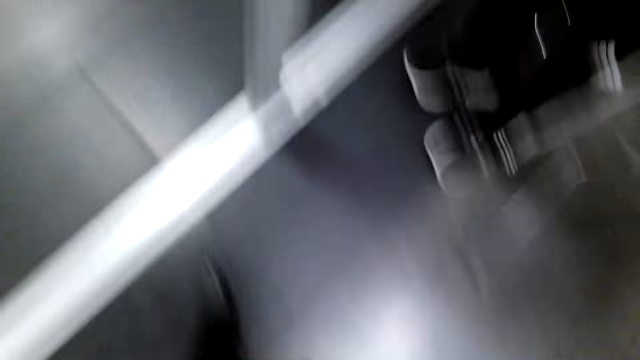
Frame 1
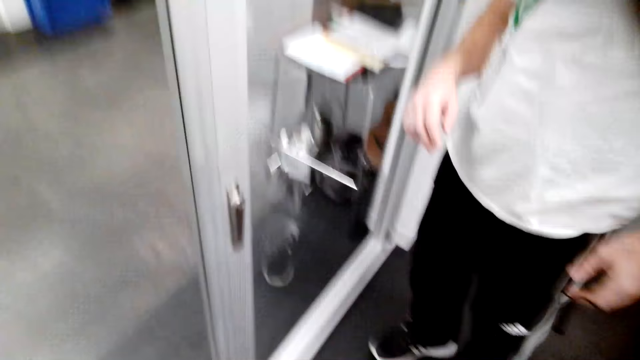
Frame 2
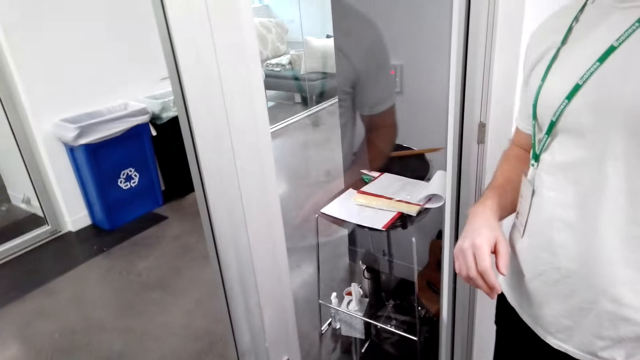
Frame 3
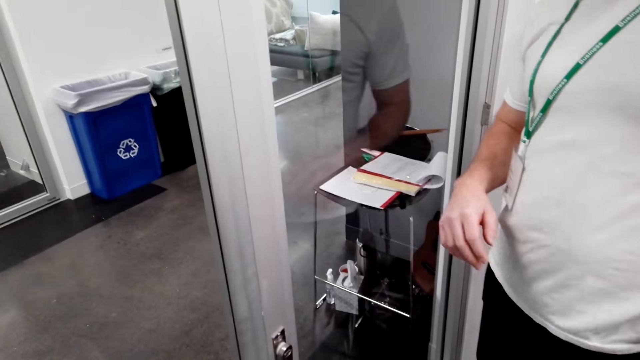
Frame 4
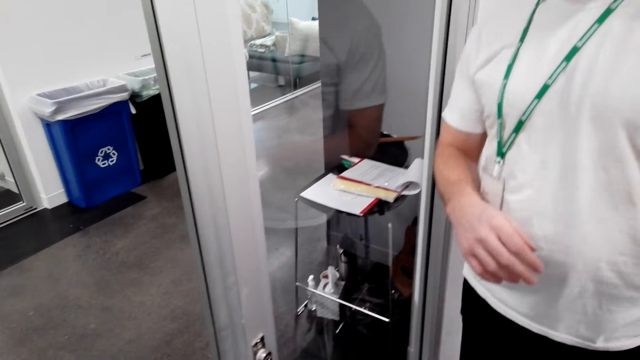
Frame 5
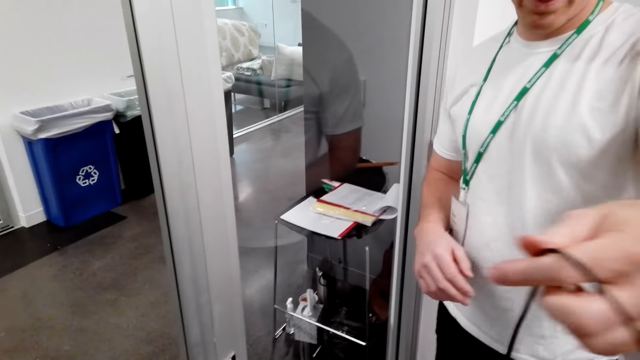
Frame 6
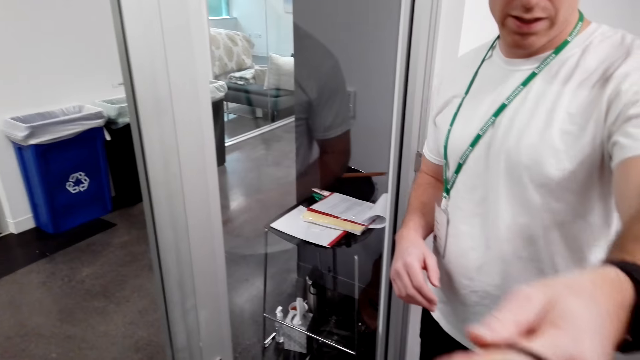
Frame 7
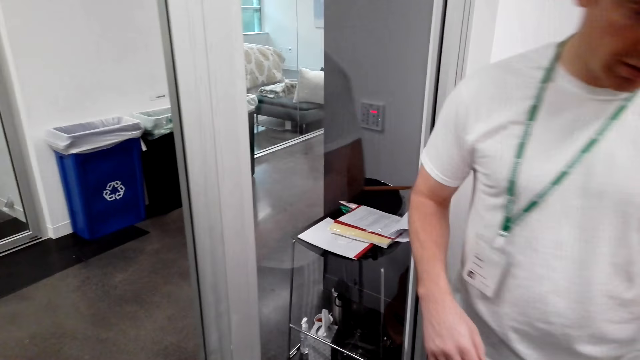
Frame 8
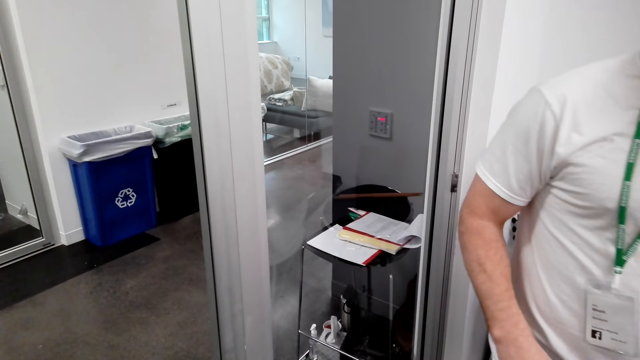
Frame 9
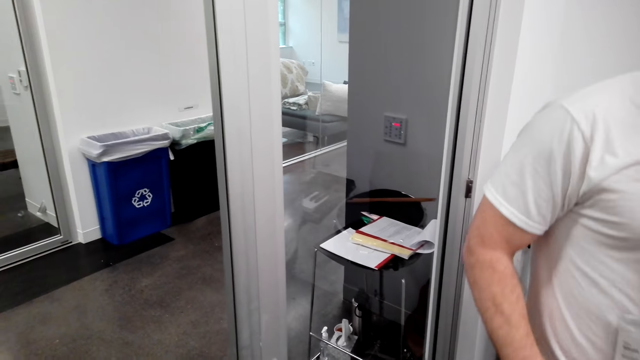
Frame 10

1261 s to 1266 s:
The camera wearer looks around. A man stands close to the camera wearer. The camera wearer talks with the man. The man gives the camera wearer the cable. The man walks around.
